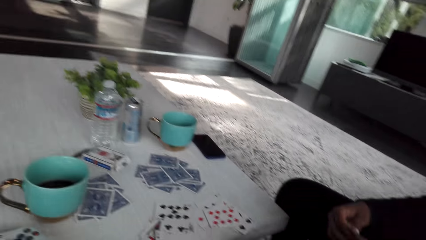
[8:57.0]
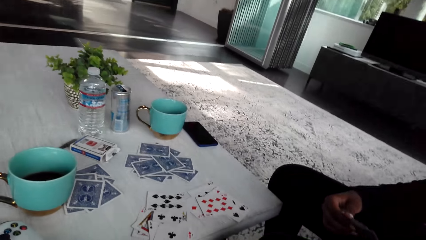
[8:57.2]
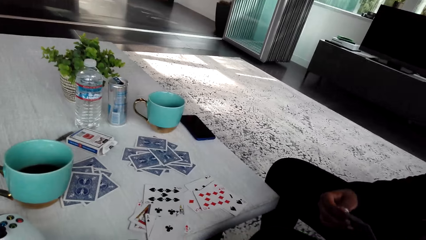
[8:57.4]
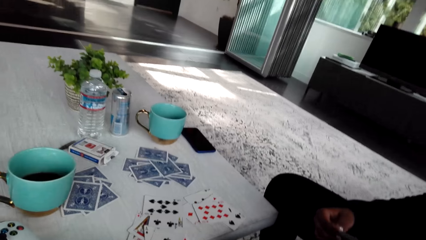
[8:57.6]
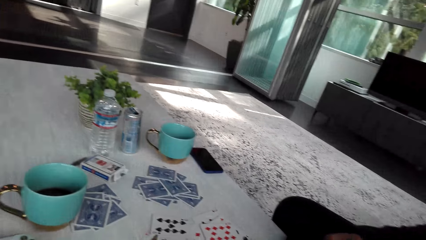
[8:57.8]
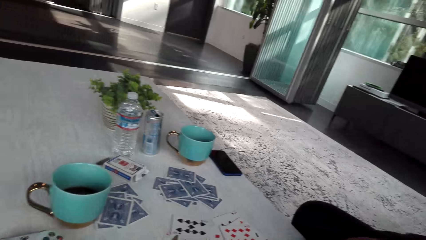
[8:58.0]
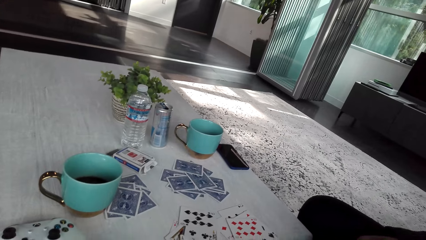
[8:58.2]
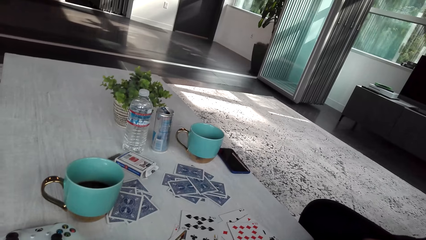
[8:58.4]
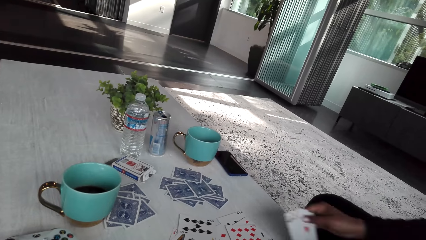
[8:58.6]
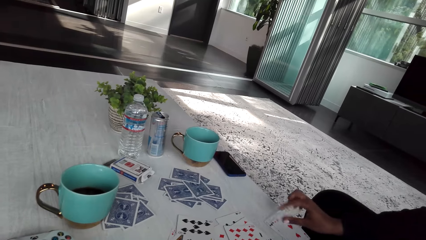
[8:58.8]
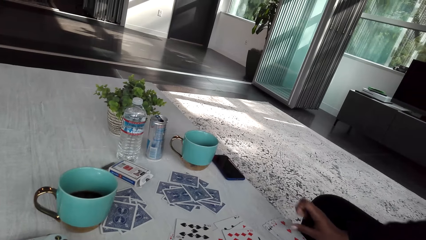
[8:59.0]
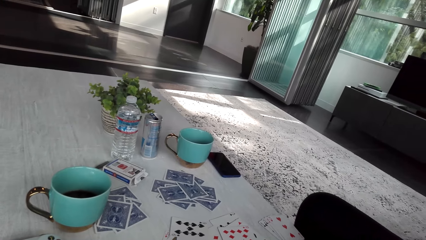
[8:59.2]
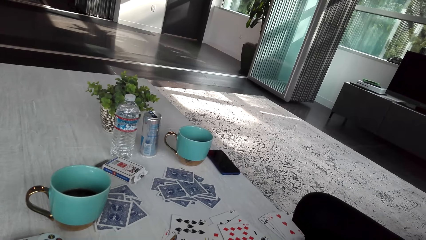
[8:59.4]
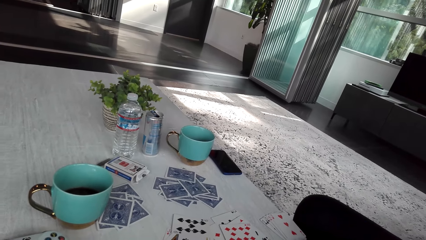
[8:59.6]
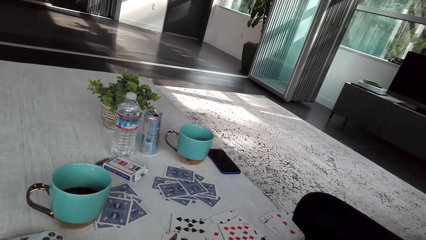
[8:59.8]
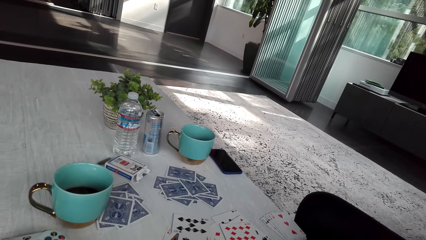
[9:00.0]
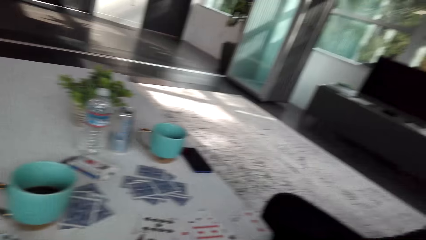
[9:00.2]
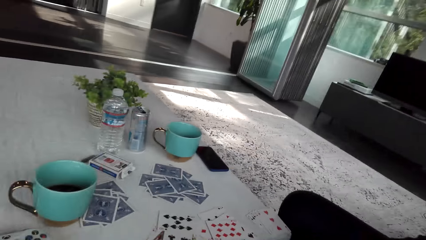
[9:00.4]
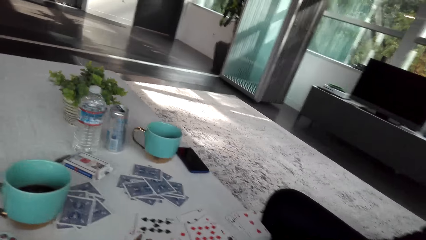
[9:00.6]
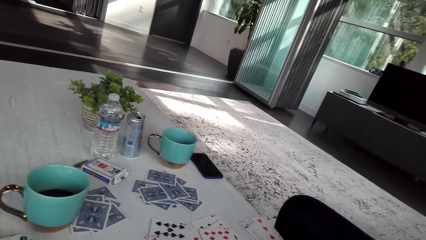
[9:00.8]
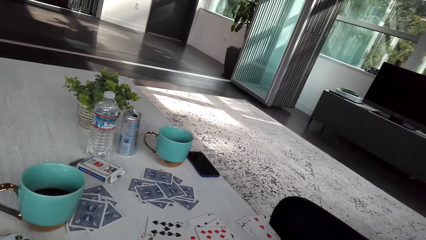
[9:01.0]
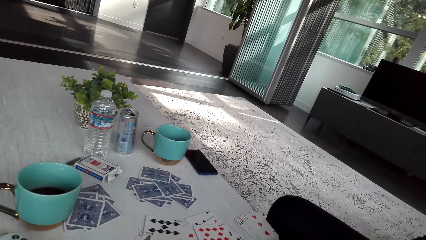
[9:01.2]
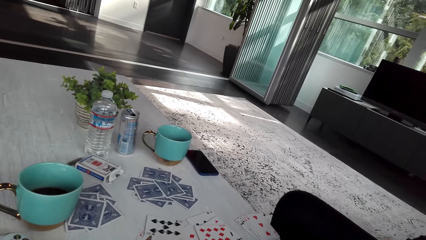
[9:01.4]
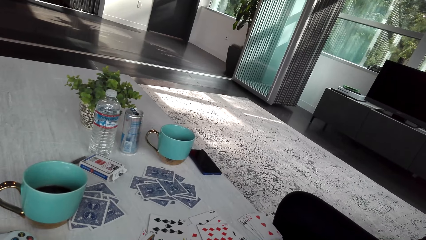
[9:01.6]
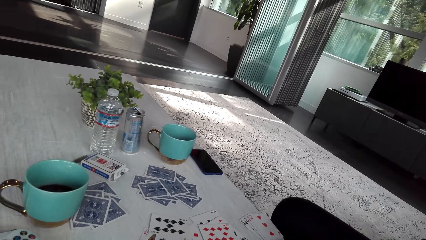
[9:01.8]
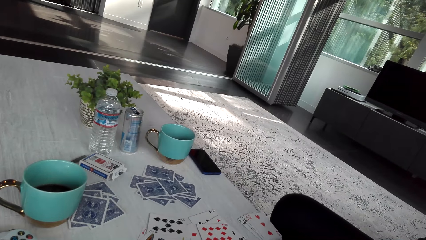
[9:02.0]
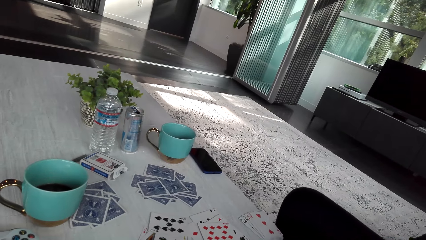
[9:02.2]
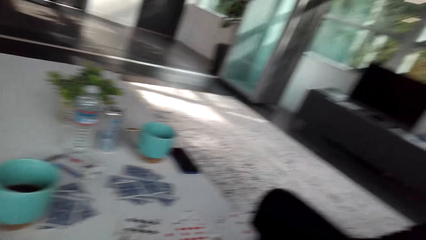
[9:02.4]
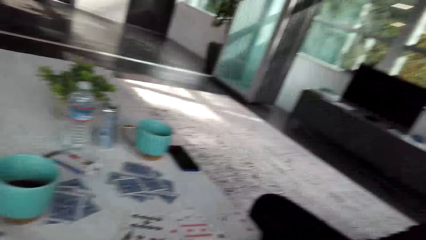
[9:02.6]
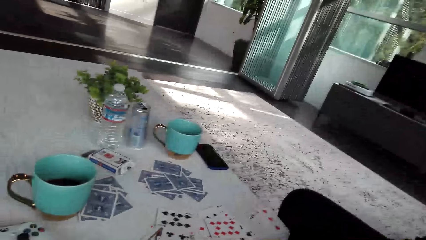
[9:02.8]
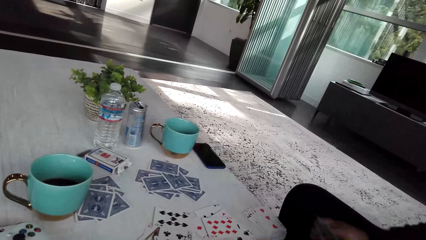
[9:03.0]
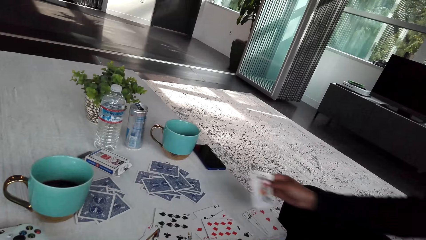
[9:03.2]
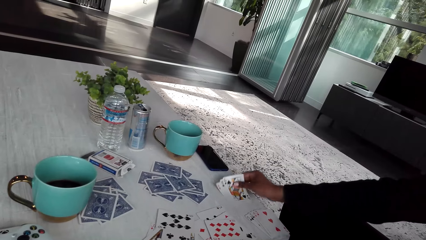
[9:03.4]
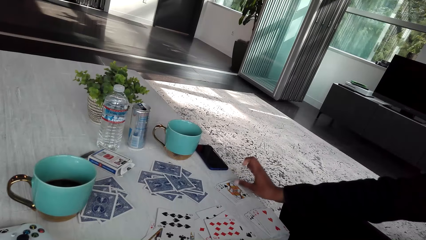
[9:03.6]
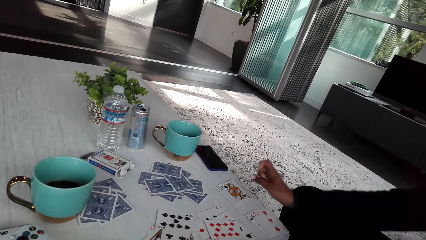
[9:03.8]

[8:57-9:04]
A woman puts cards on the table.

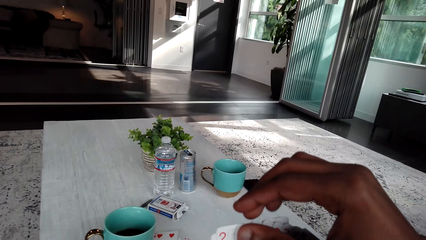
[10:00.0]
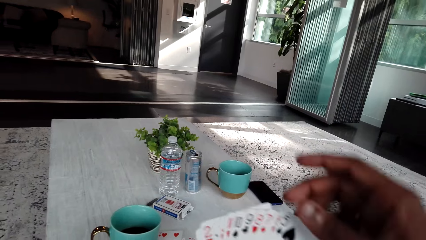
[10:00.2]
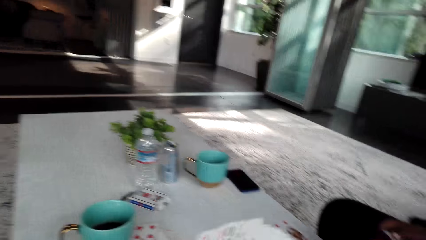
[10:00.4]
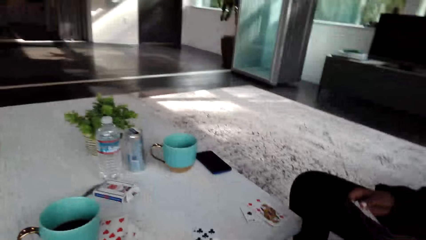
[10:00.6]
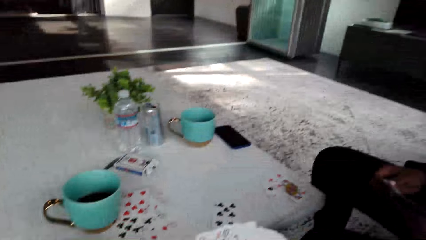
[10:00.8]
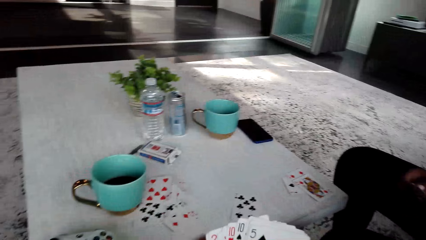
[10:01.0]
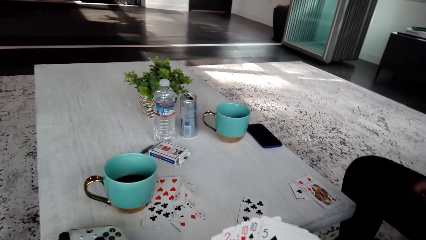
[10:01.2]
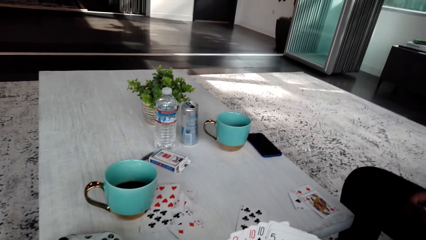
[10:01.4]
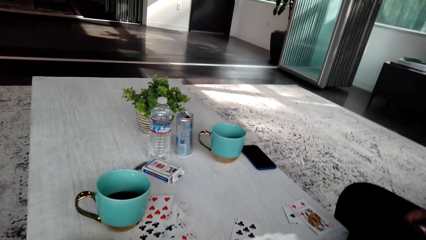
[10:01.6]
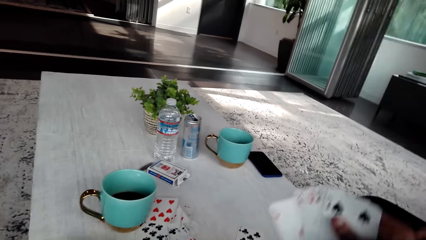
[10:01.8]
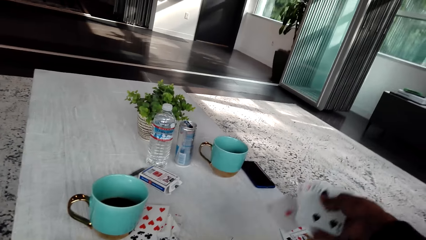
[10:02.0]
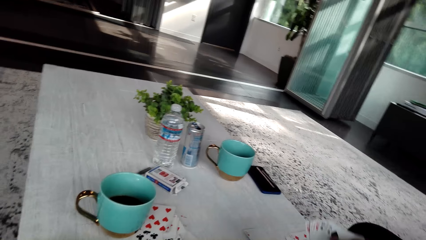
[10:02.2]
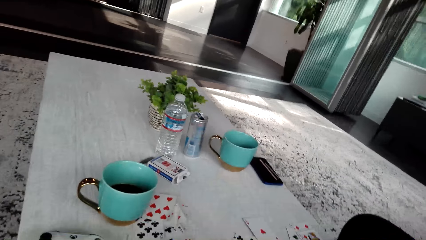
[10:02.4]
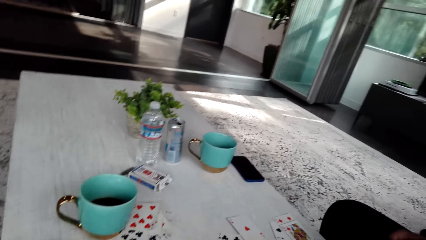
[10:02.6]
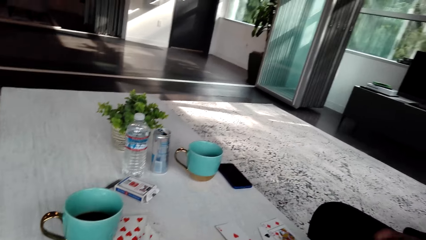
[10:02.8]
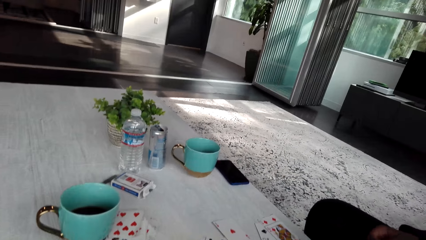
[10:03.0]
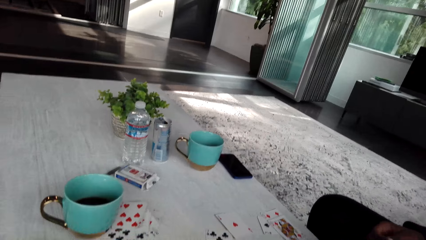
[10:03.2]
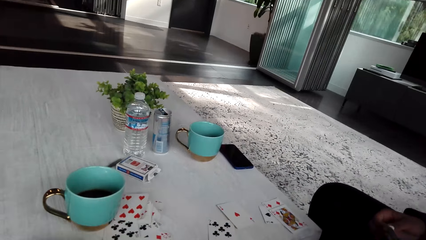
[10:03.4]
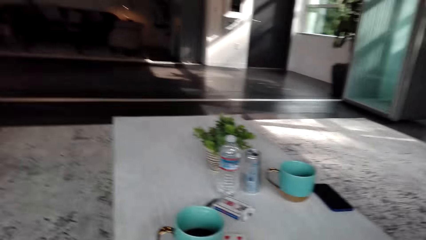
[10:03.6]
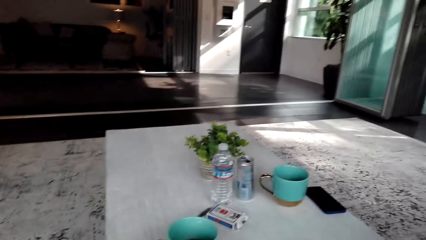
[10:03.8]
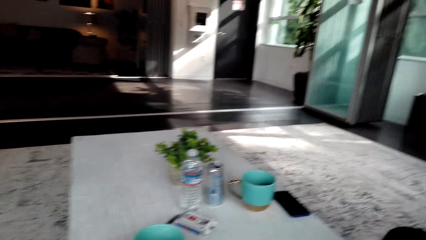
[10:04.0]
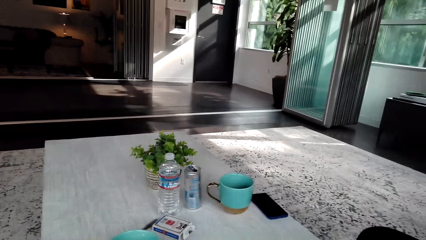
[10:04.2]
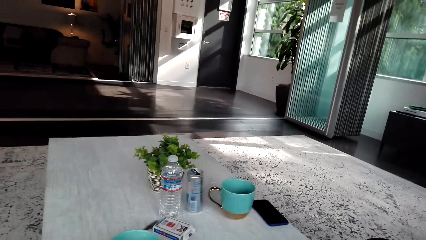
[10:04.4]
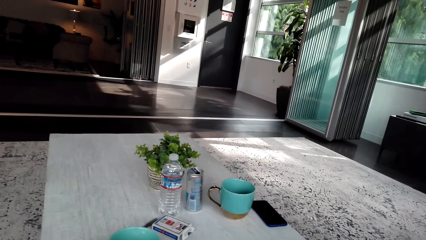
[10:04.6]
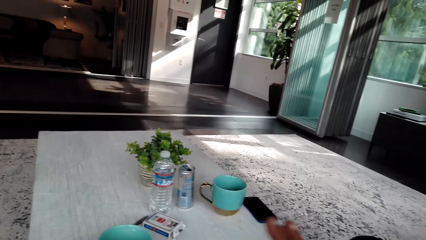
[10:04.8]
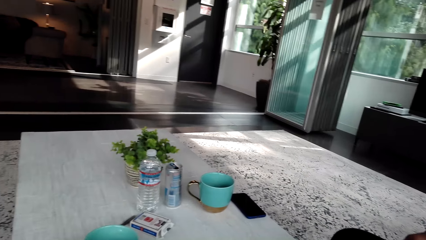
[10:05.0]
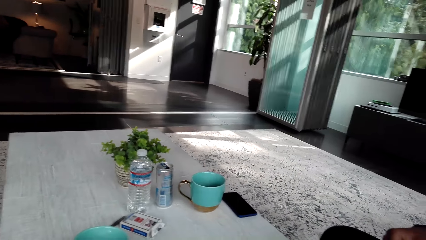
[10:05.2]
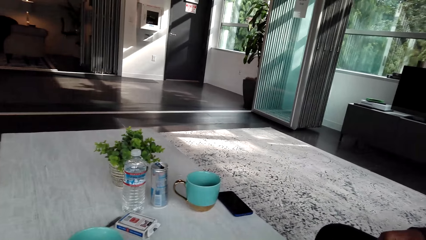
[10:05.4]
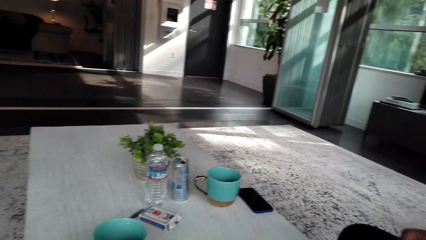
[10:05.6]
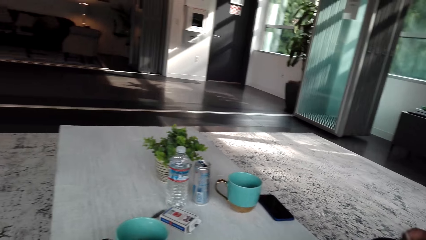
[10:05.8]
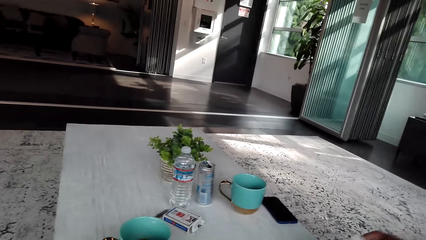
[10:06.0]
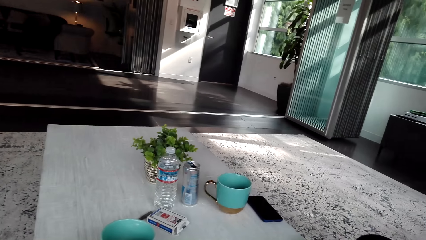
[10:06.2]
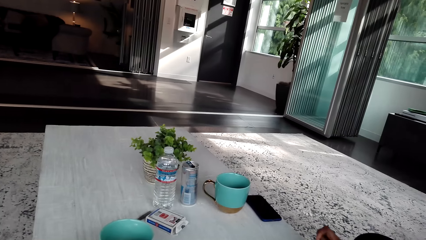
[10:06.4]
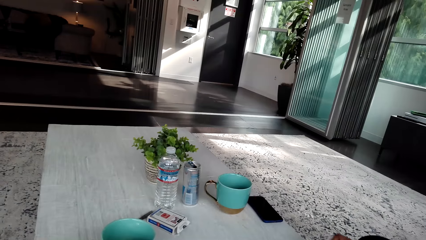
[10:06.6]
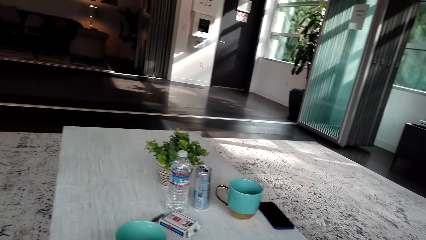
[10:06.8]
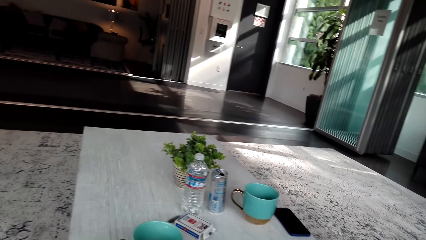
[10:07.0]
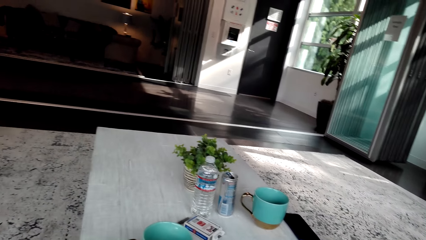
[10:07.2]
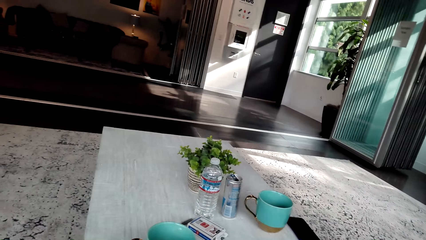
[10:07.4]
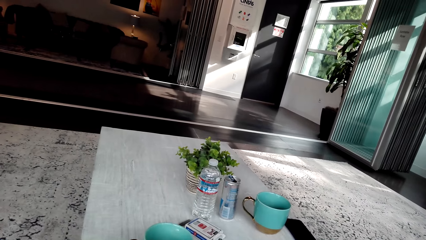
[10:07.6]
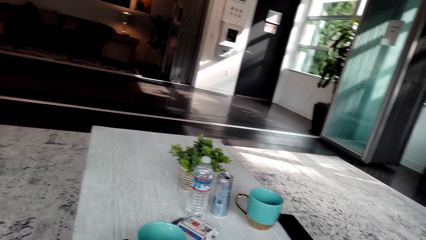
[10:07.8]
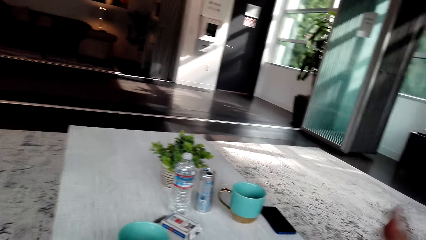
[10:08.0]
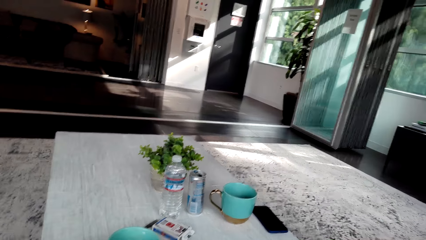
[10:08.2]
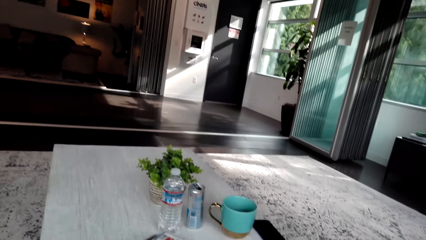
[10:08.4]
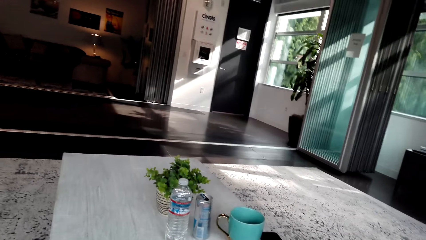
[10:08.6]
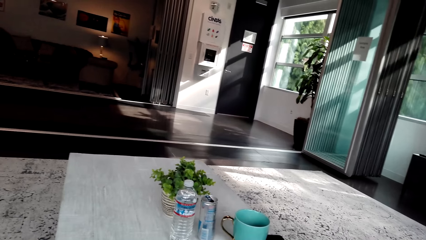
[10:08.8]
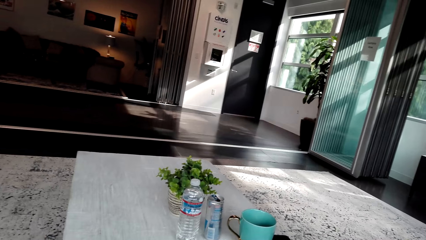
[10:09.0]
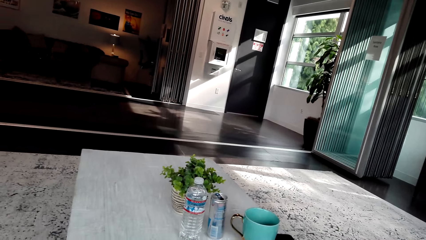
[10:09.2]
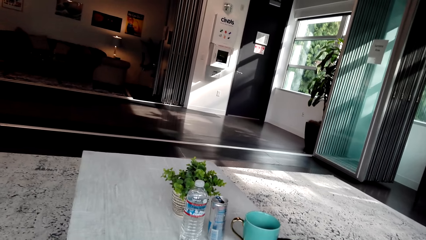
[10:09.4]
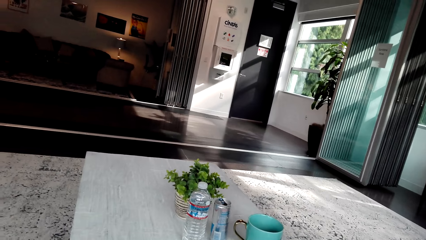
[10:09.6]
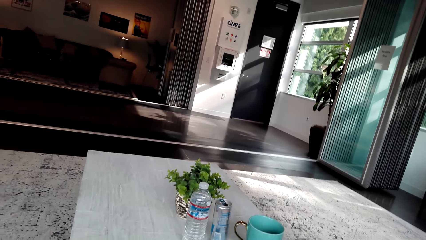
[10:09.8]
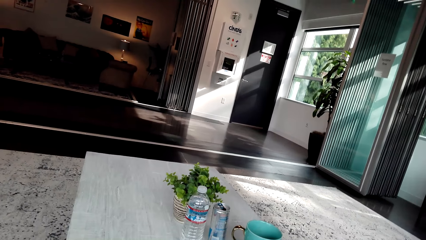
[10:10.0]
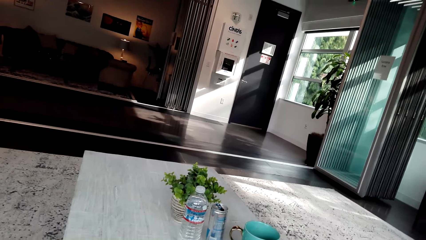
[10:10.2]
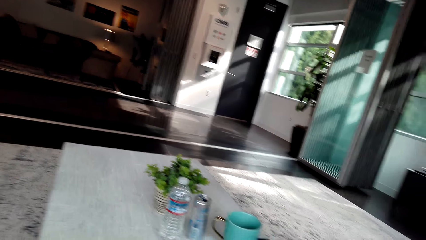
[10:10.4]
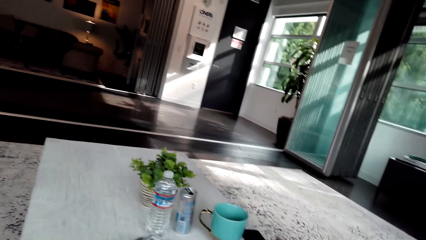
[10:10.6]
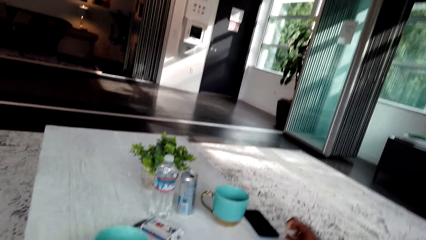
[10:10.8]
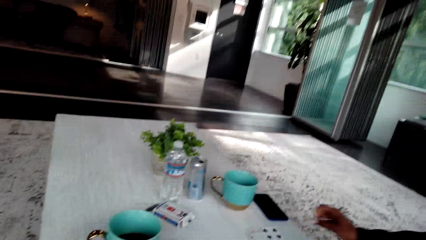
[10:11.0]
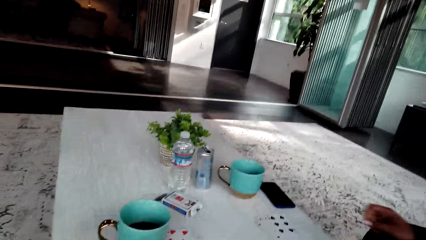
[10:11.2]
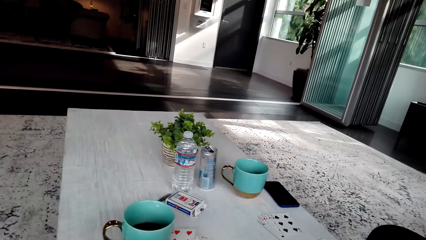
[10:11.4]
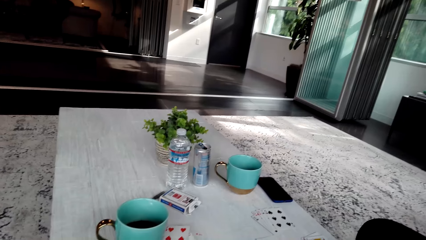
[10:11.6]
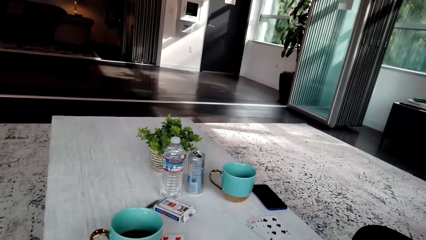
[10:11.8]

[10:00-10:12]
The camera wearer puts cards on the table. The camera wearer and a woman play cards.
